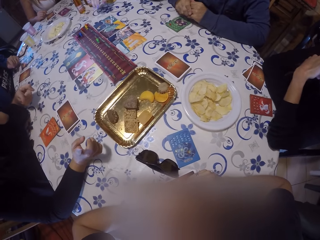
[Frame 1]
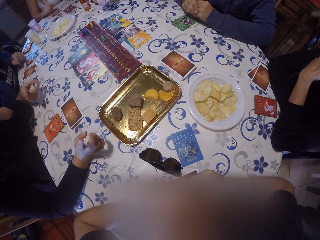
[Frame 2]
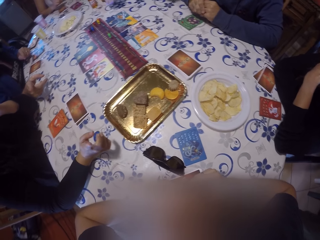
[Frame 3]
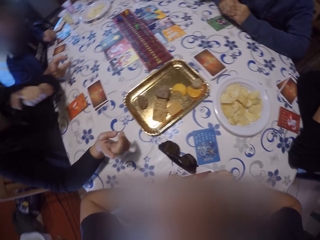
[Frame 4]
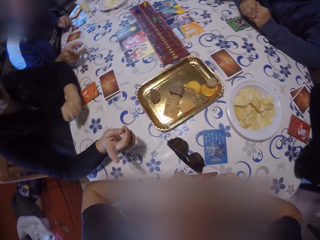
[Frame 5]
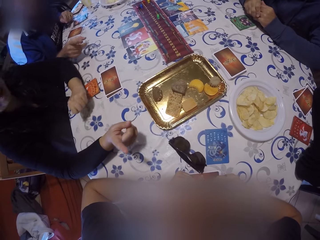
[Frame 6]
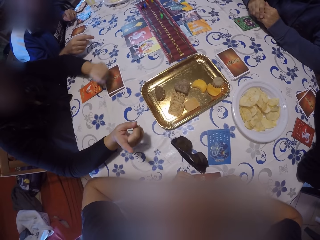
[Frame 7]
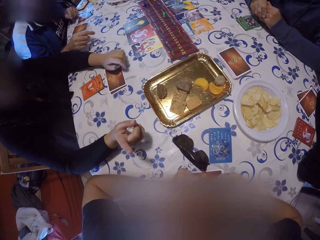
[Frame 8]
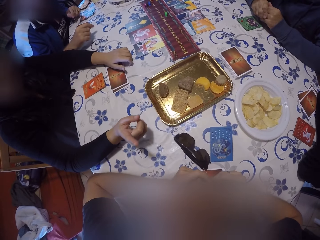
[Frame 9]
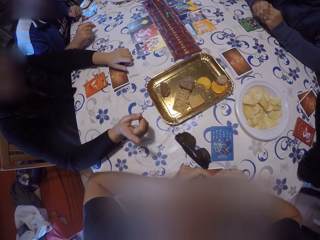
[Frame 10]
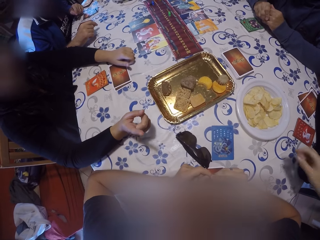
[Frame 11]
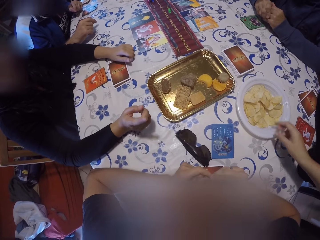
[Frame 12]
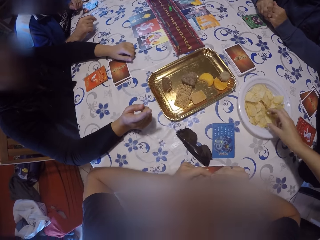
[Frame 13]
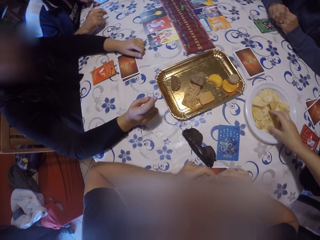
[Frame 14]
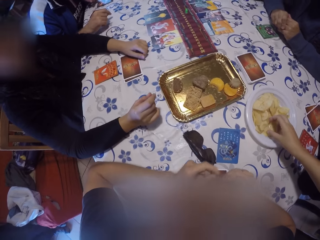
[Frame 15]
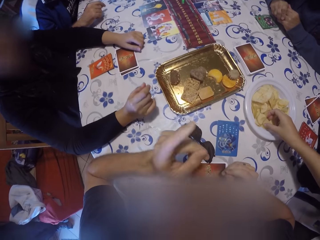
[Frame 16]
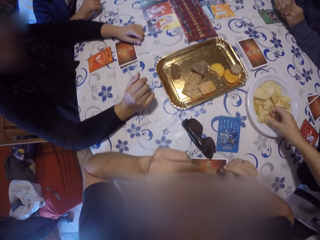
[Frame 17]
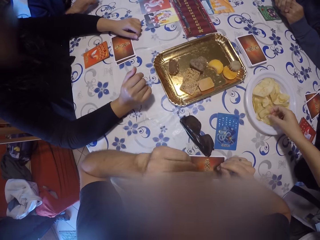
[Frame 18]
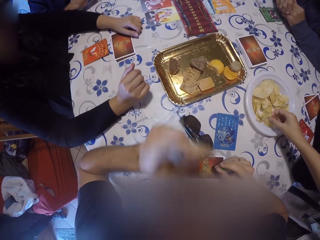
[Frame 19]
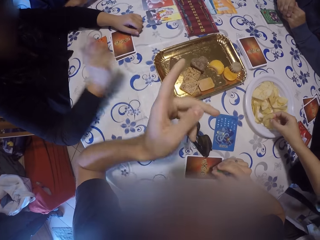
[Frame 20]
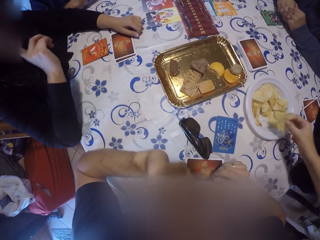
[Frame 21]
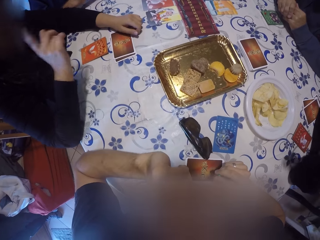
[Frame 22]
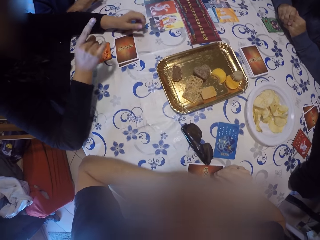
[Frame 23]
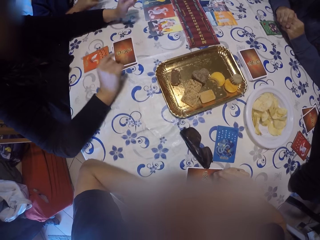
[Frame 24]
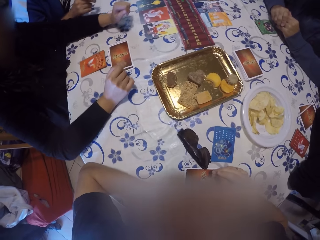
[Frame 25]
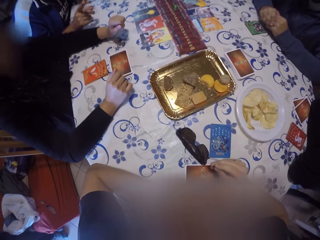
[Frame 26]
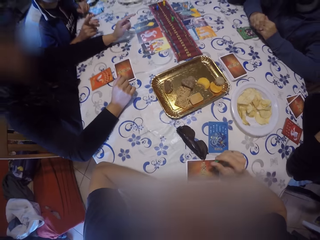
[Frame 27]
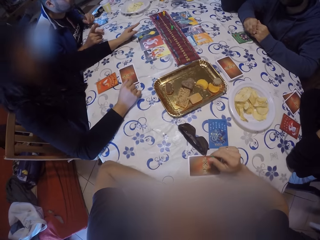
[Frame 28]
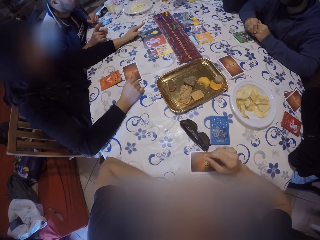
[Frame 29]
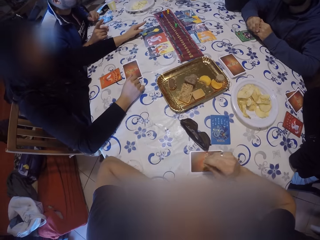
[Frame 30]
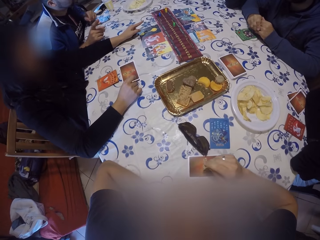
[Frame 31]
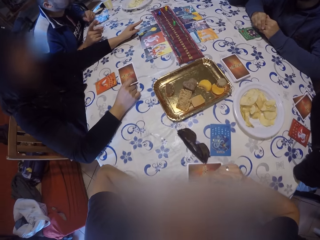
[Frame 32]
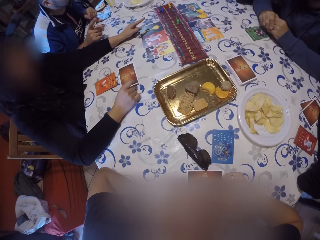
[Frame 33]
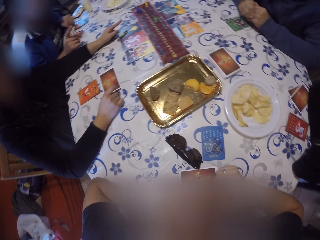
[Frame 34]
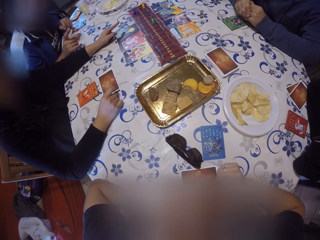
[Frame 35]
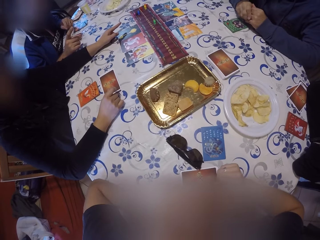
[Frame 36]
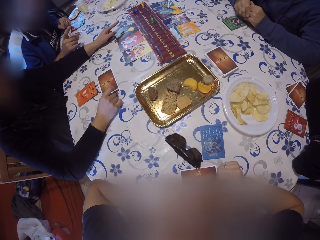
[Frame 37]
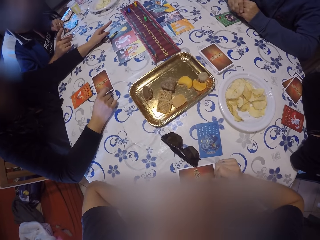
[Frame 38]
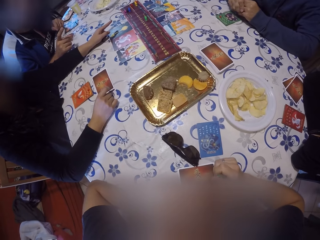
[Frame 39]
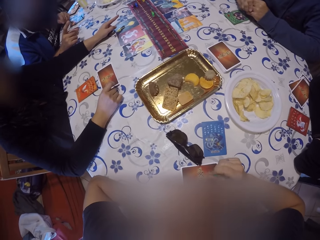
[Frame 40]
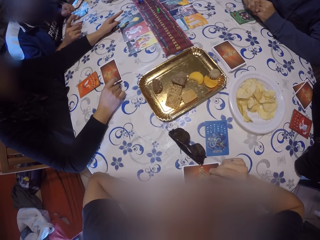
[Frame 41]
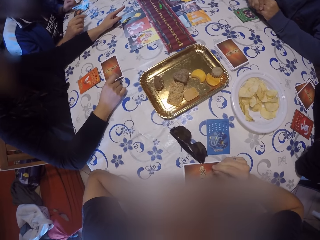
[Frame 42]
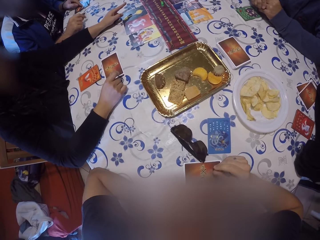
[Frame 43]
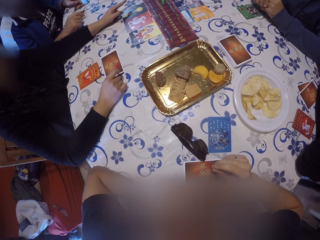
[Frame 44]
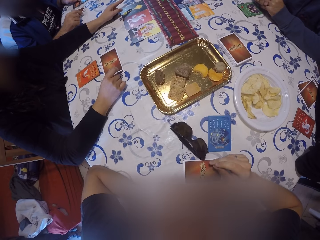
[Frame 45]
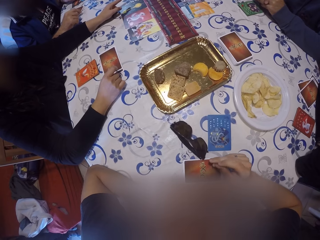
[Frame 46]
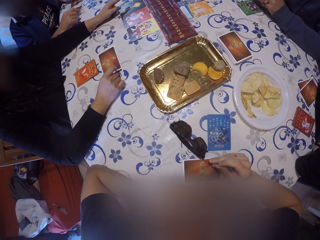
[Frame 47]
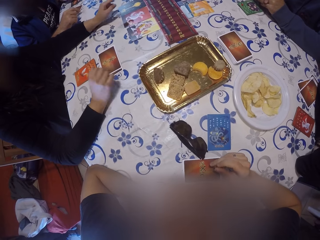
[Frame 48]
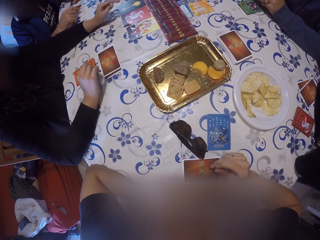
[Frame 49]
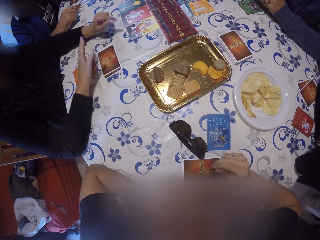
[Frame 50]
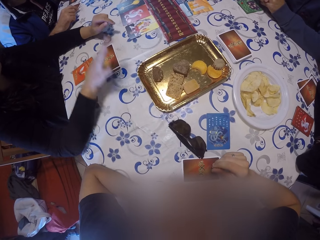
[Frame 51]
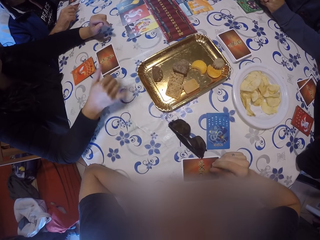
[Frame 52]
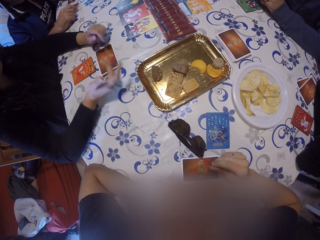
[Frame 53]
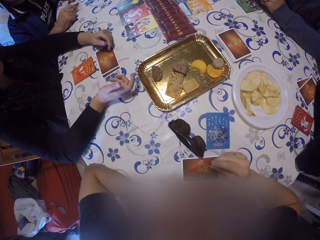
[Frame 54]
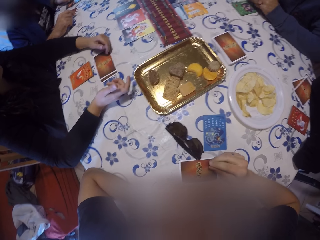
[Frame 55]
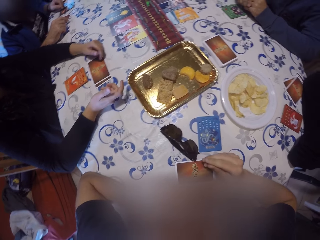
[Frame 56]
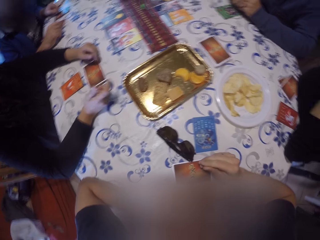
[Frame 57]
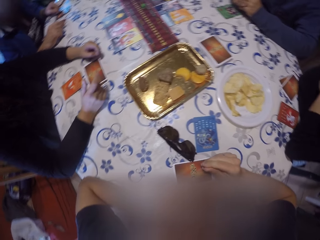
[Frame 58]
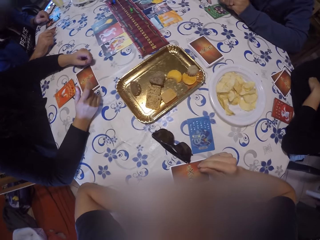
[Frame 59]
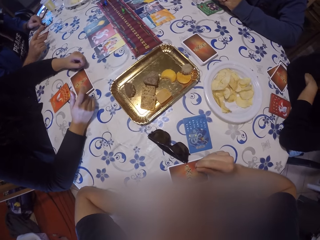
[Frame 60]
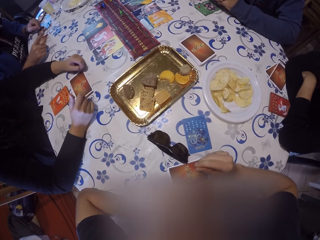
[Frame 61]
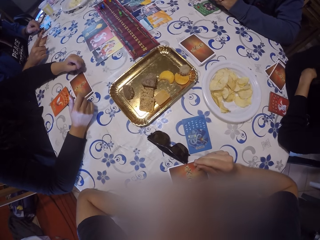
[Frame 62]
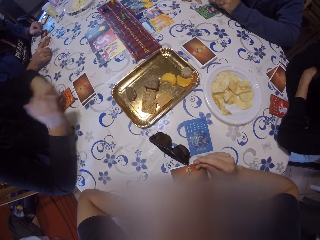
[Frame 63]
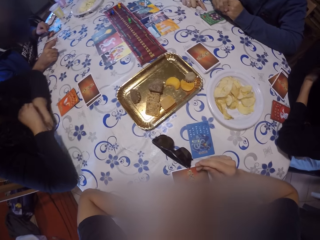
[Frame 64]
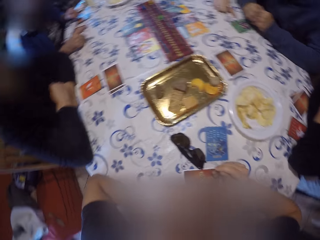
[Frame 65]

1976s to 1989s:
The woman speaks. The other woman picks chips from the plate on the table with her right hand. The first woman speaks.

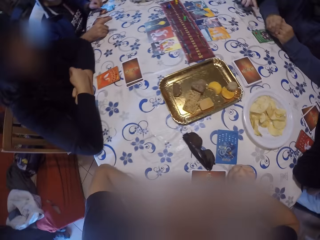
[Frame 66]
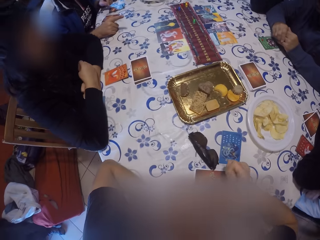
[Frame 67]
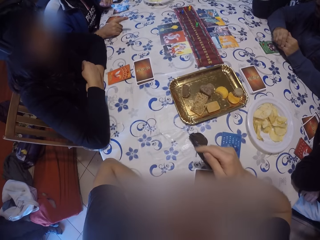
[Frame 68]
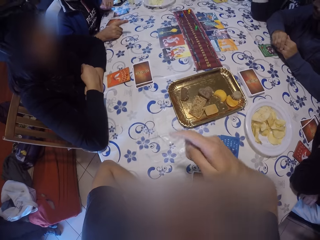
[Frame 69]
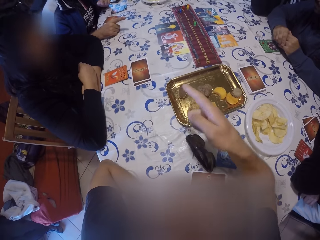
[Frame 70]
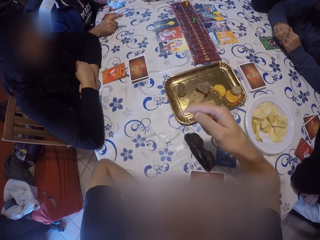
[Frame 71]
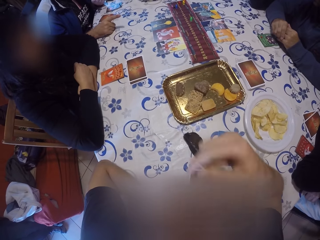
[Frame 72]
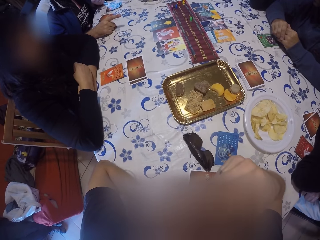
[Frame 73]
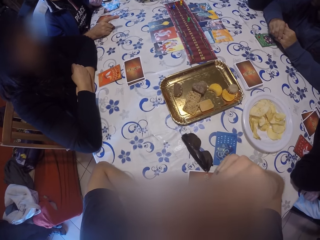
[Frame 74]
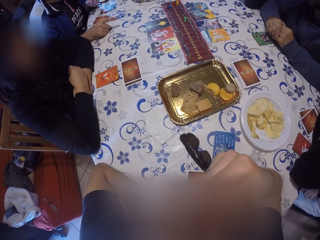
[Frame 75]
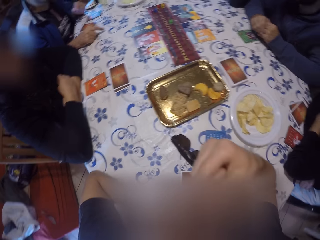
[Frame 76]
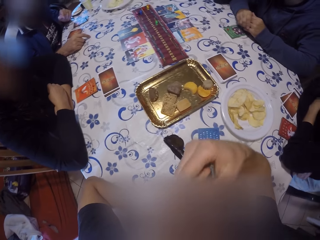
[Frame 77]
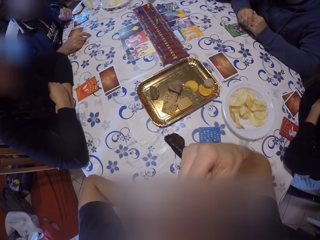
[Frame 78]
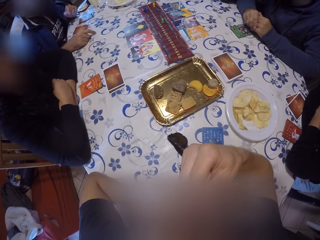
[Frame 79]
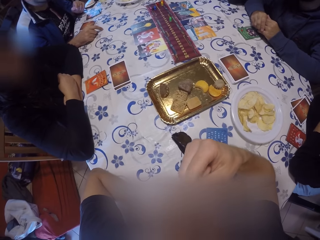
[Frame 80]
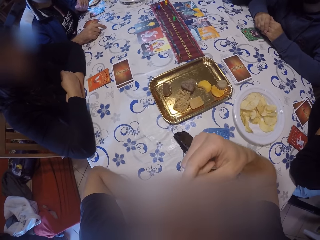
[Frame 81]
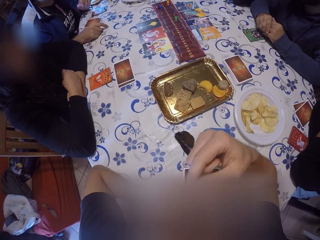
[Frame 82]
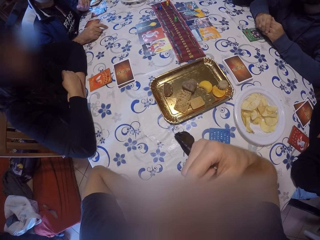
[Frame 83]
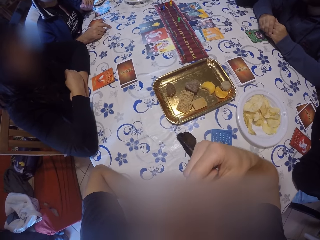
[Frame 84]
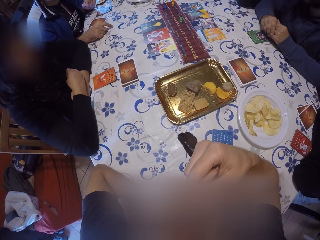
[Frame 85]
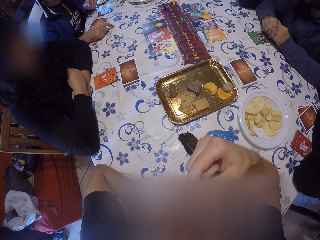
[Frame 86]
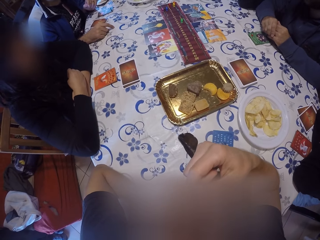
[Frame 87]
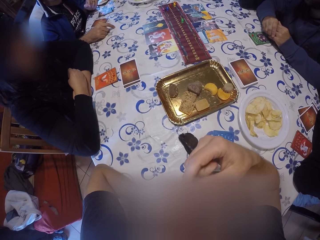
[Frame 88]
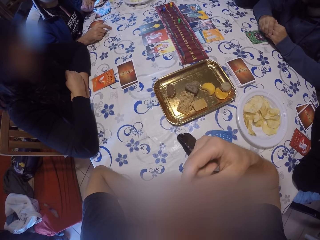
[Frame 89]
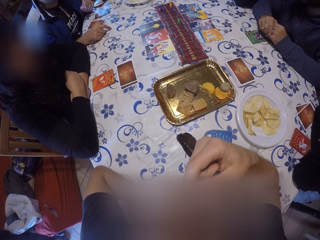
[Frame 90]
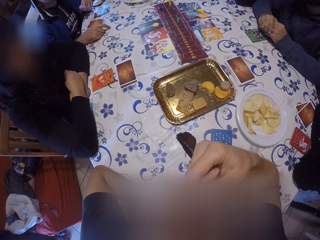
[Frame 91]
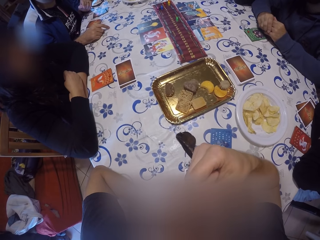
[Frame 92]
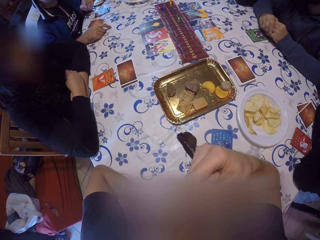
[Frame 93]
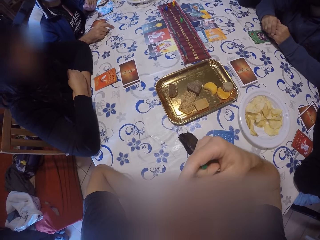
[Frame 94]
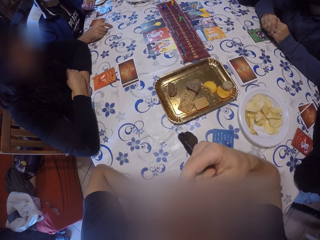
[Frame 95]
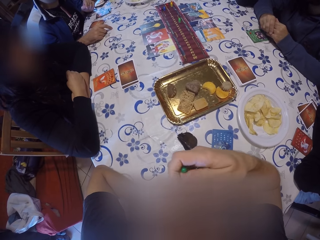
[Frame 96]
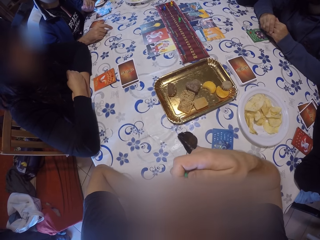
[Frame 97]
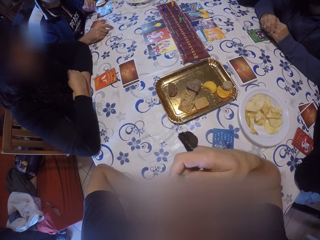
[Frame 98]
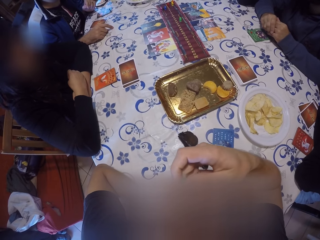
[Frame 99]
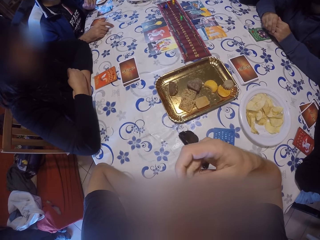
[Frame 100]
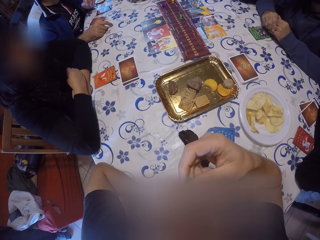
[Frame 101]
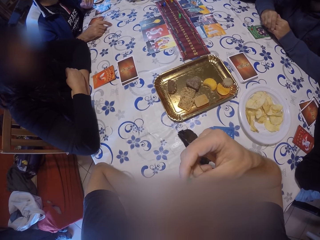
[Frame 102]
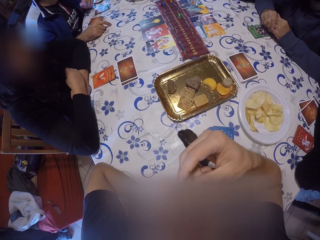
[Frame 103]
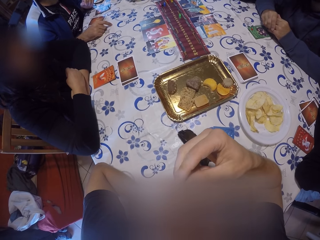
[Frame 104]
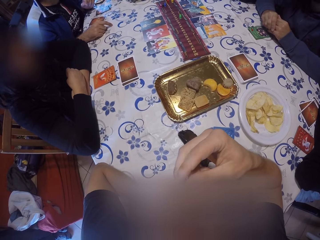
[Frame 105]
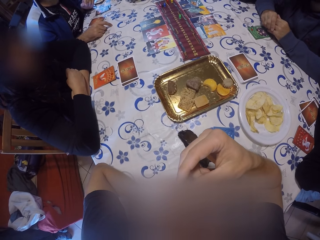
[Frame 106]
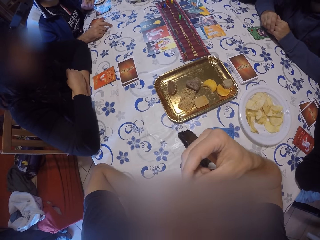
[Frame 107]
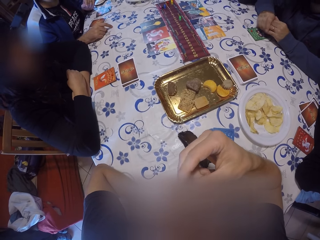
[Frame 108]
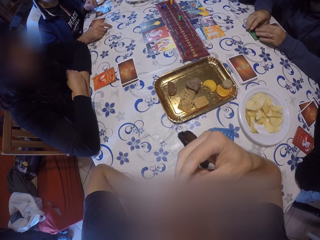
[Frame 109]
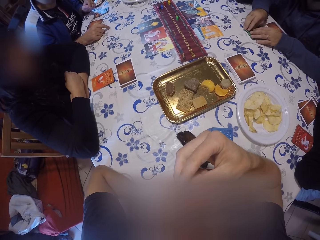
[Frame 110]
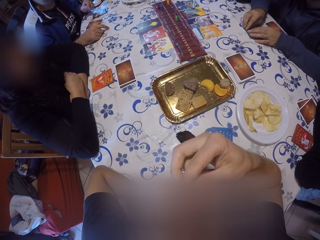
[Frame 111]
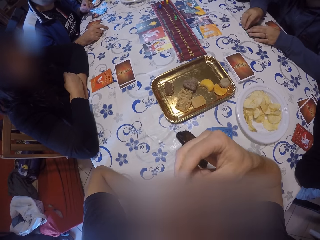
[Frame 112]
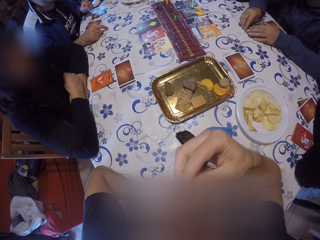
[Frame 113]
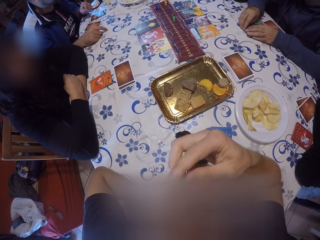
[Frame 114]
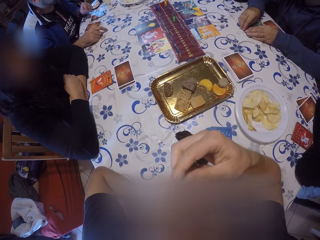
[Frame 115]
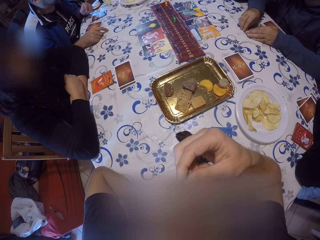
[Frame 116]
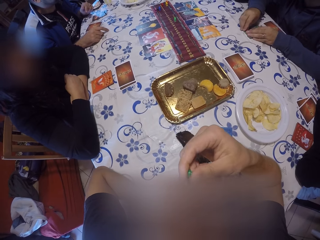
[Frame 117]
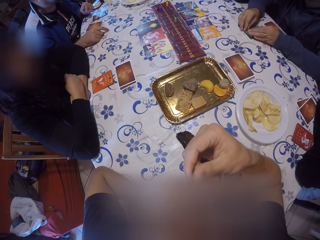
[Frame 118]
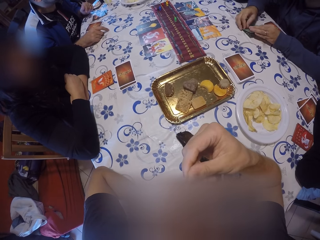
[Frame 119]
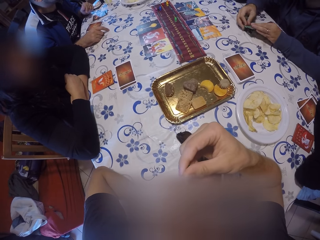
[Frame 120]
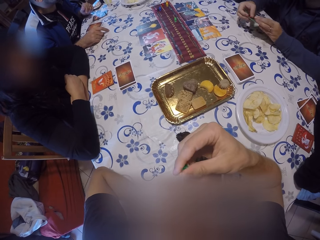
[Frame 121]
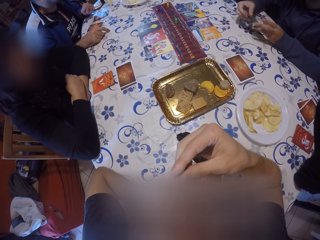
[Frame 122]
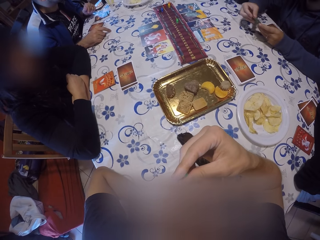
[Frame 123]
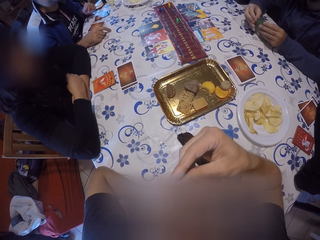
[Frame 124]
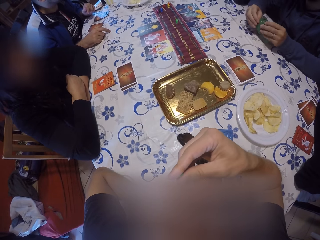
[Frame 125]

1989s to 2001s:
The camera wearer moves hands. They move fingers. The man picks the set of cards on the table with both hands.
